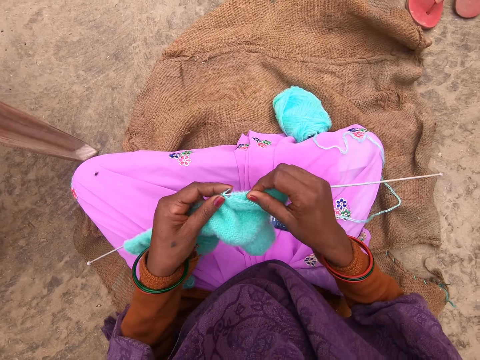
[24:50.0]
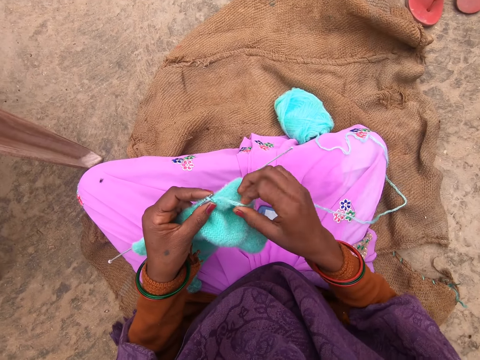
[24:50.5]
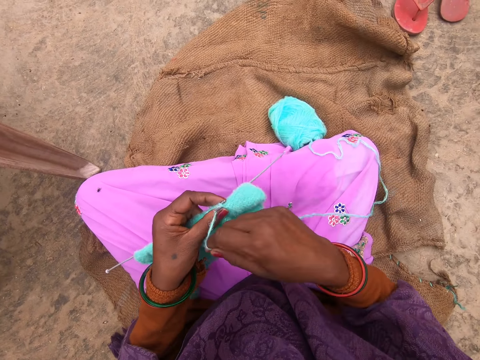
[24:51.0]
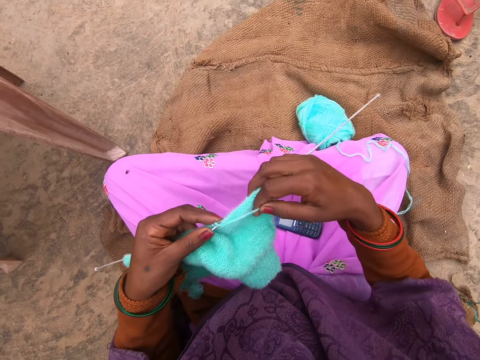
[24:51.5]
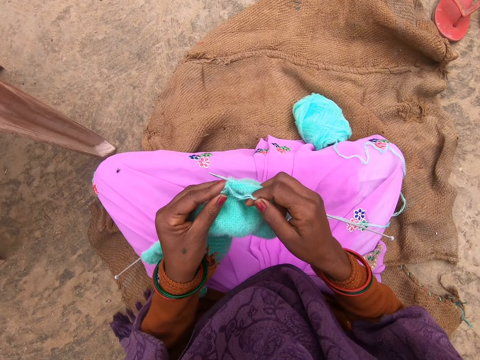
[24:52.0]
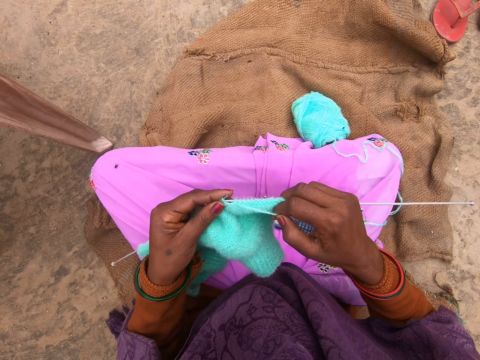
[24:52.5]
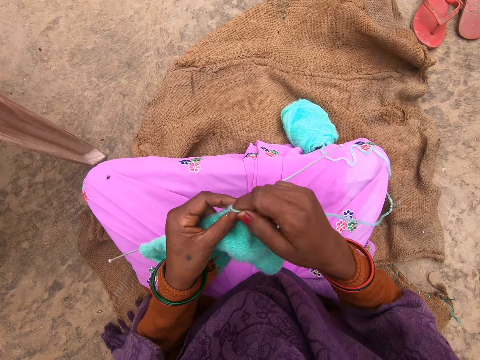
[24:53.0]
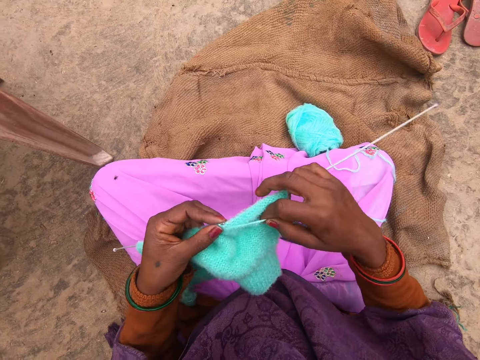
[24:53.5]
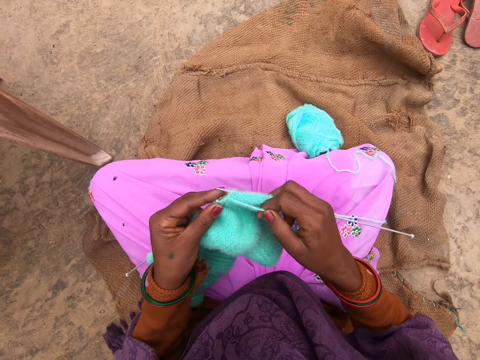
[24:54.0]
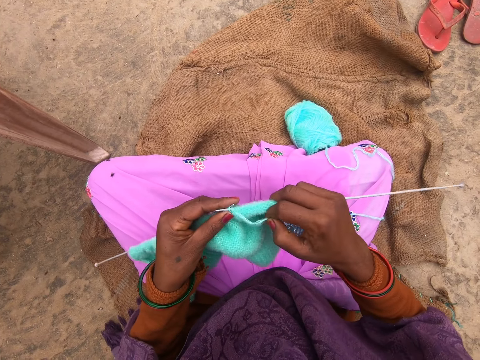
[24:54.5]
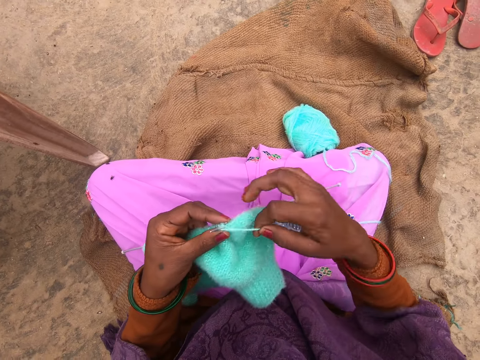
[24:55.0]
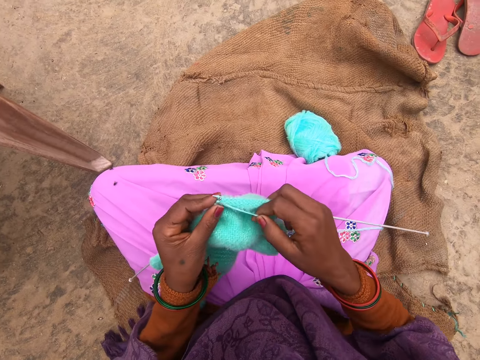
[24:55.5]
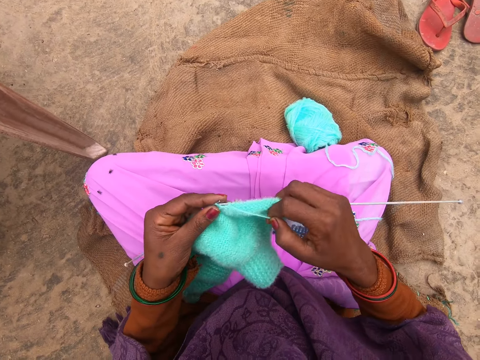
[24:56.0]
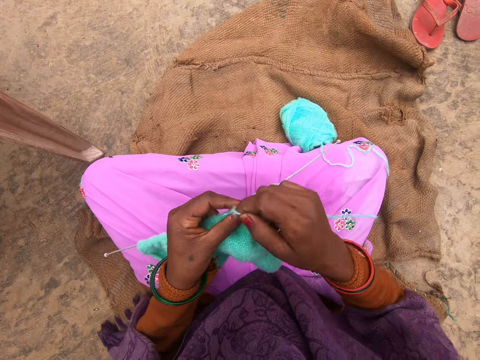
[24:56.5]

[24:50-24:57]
The camera wearer knits the thread with the knitting pin.

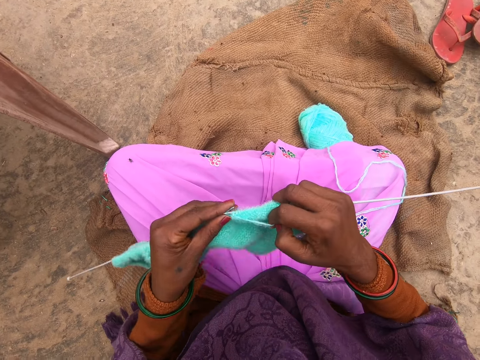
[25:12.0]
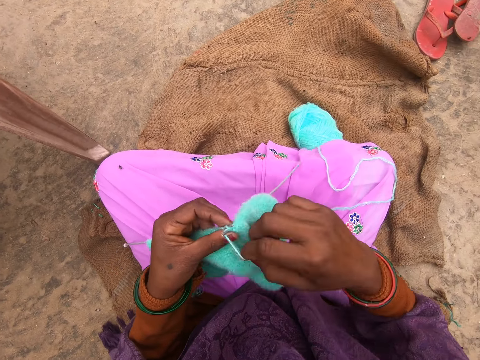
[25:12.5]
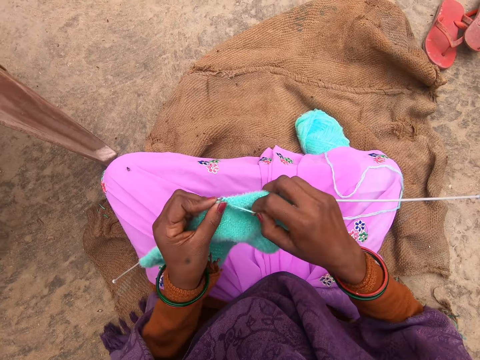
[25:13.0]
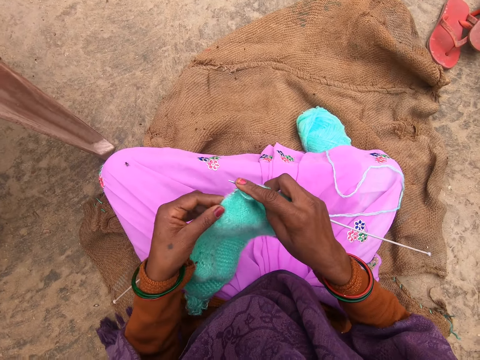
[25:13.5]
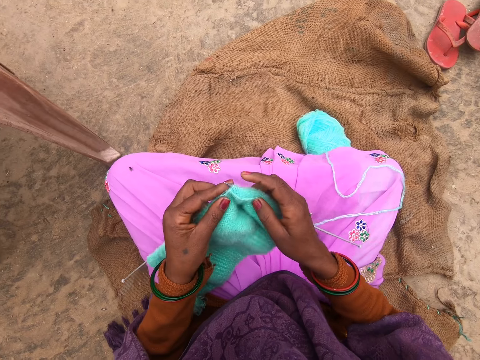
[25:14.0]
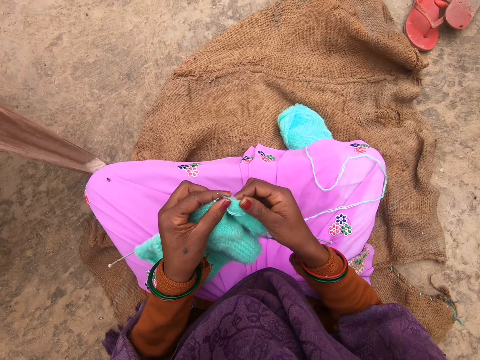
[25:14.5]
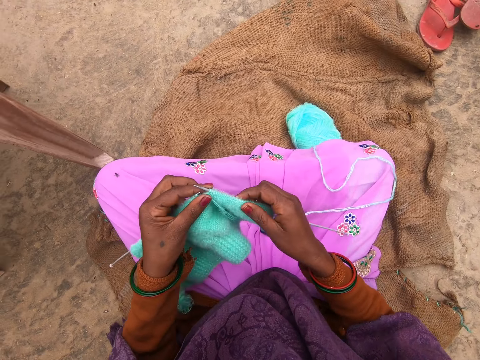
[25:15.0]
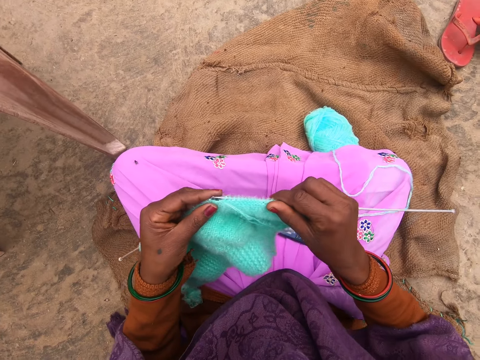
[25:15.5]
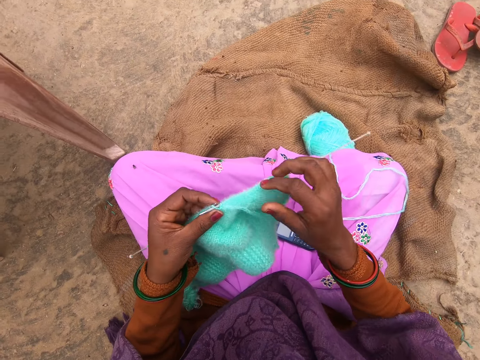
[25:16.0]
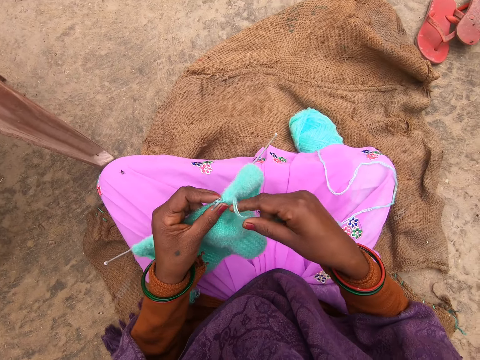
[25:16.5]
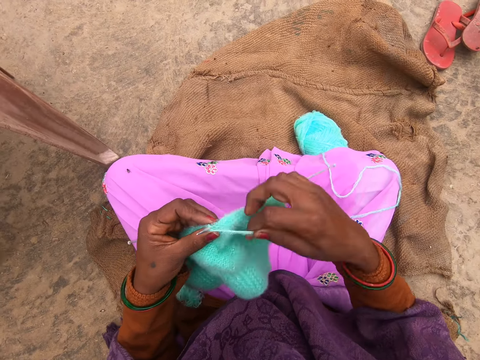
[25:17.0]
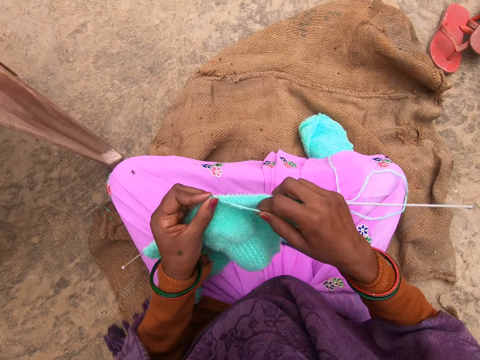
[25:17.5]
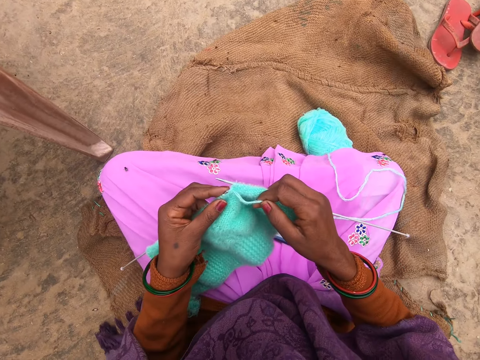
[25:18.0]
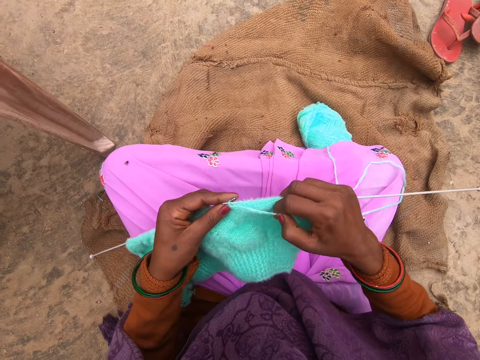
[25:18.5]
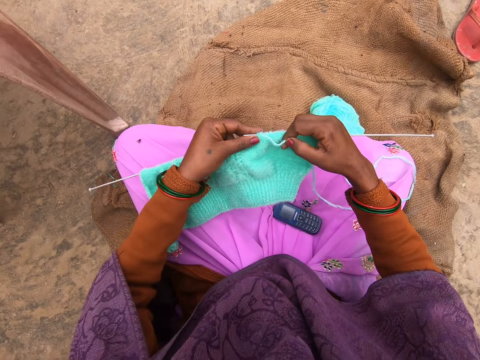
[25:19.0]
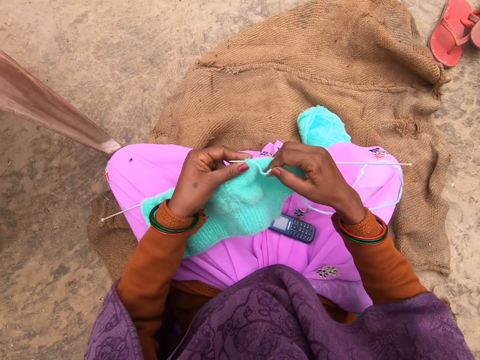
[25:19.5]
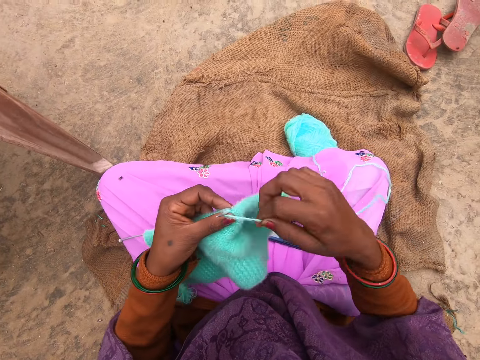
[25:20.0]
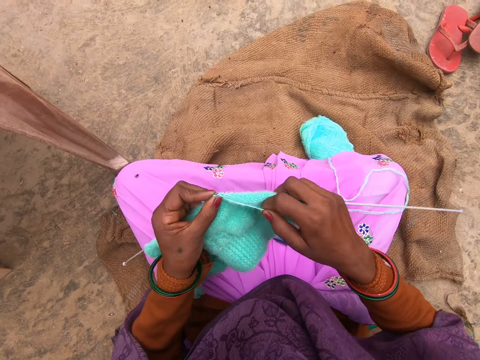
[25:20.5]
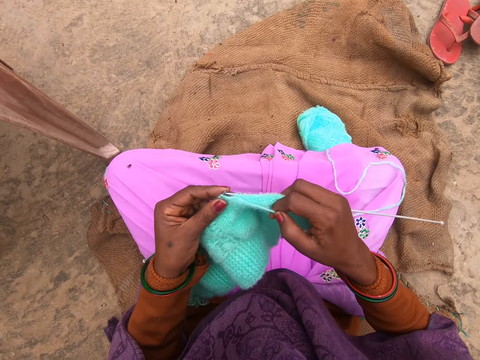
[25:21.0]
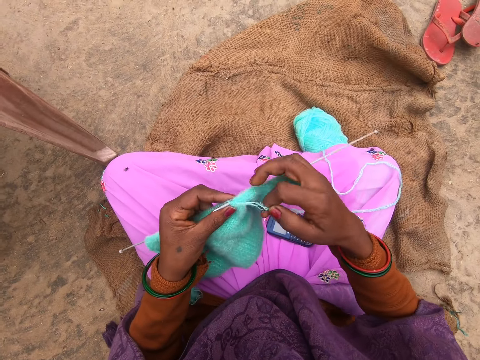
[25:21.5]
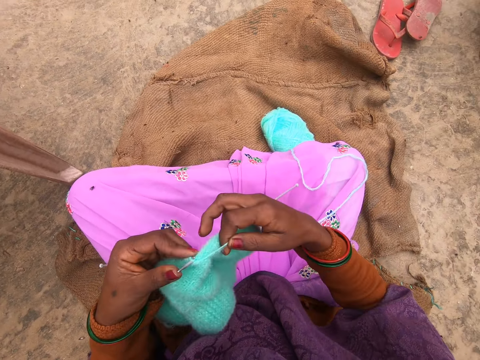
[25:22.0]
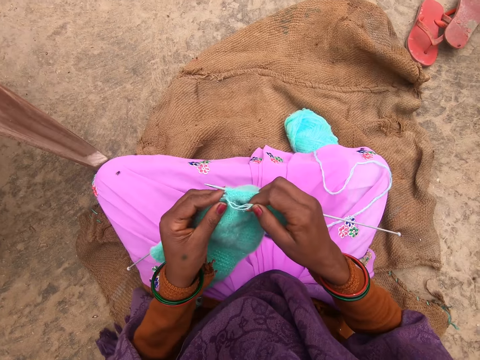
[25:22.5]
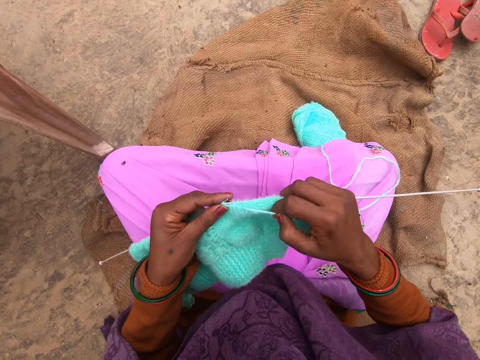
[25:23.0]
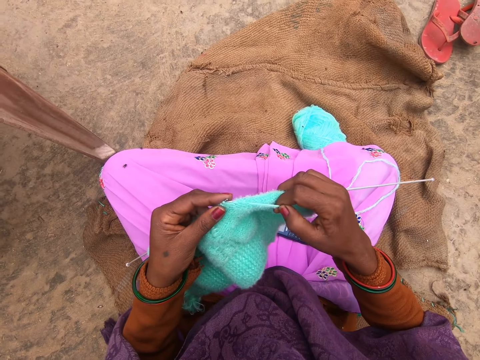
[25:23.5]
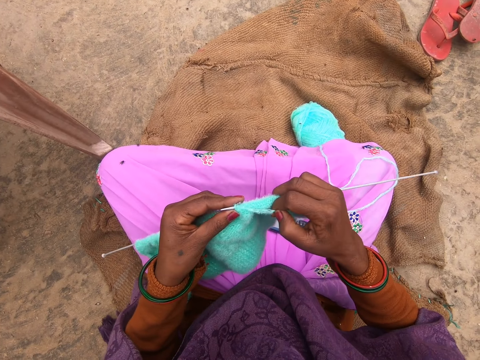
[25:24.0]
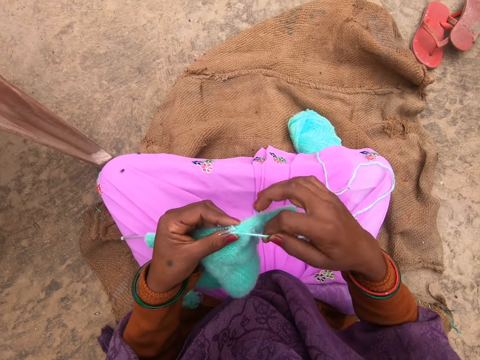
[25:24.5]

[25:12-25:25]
The camera wearer adjusts a fabric on a knitting needle. They knit the fabric. They stretch the hands. They knit the fabric.

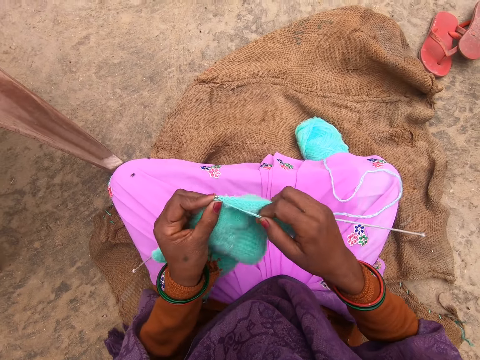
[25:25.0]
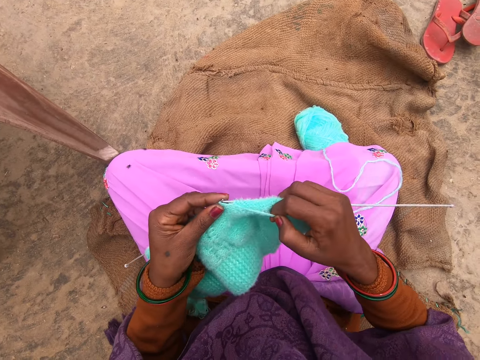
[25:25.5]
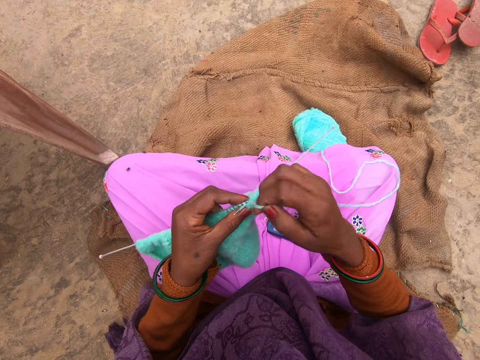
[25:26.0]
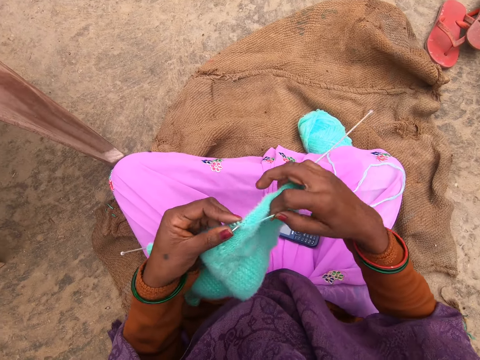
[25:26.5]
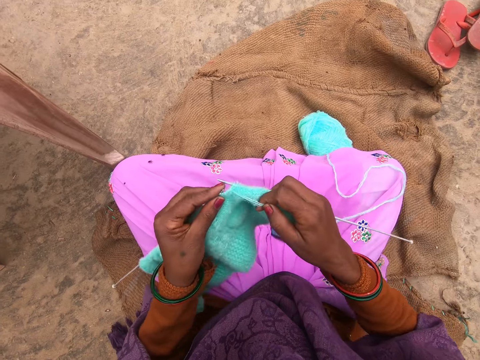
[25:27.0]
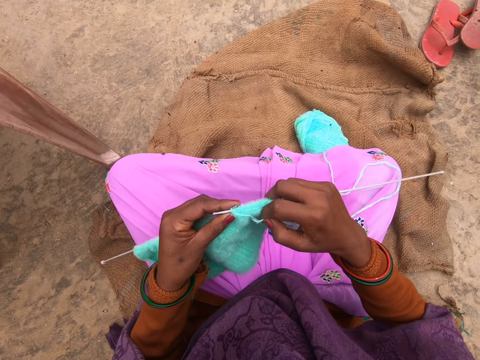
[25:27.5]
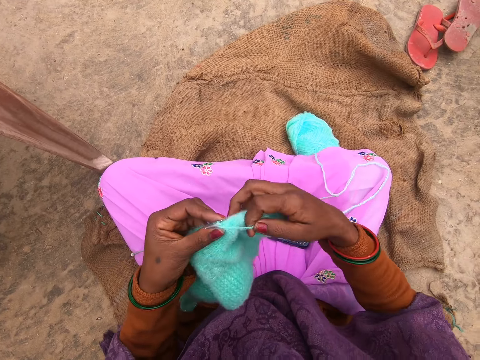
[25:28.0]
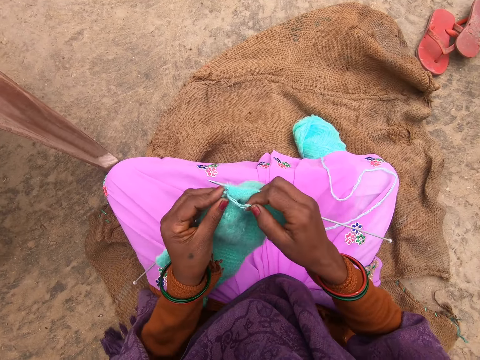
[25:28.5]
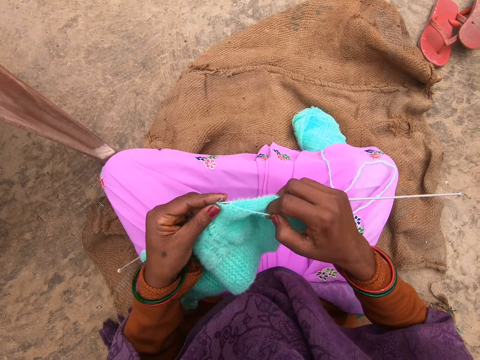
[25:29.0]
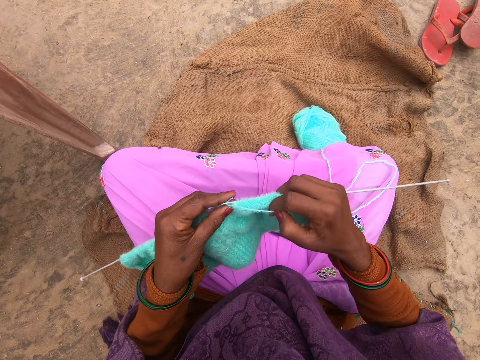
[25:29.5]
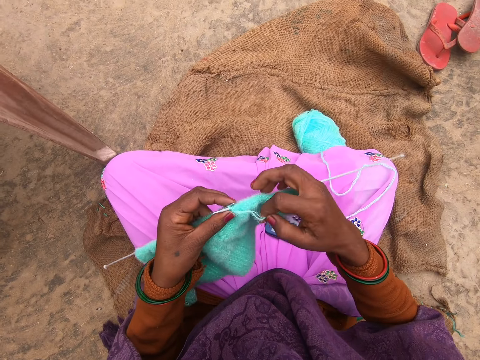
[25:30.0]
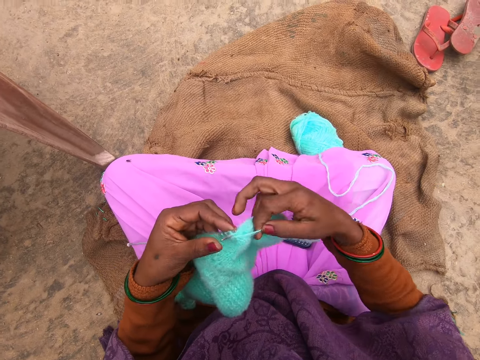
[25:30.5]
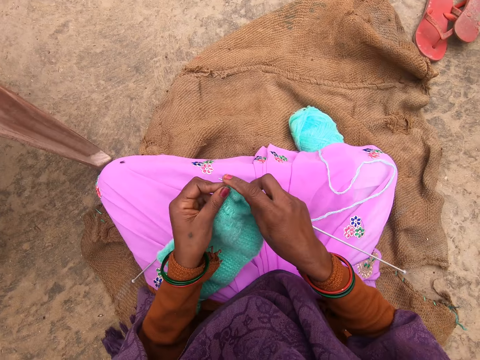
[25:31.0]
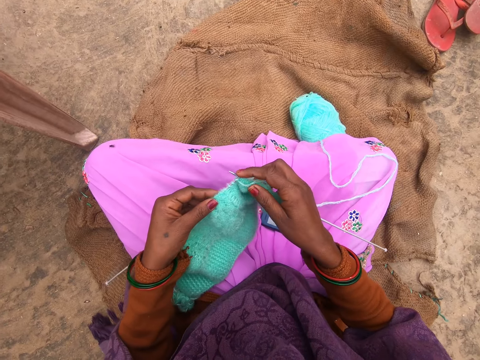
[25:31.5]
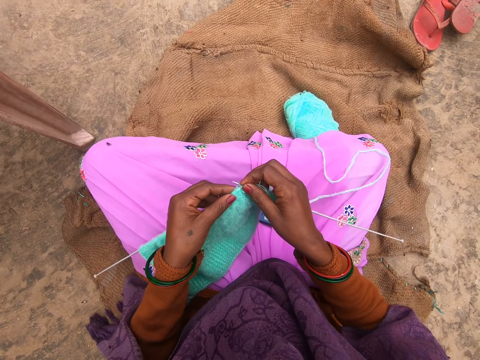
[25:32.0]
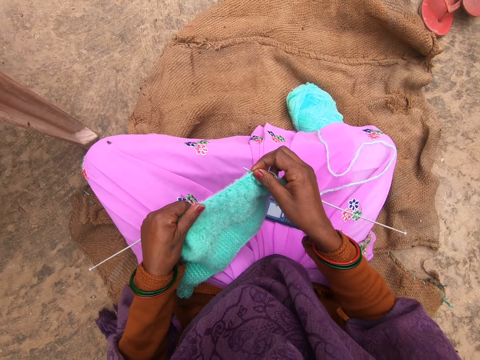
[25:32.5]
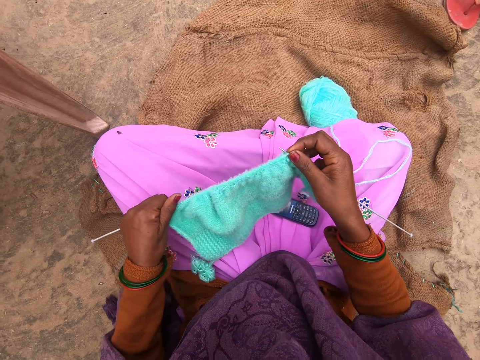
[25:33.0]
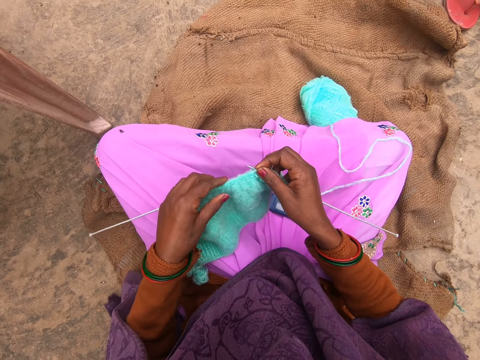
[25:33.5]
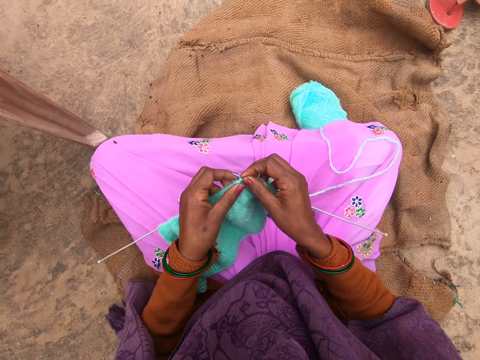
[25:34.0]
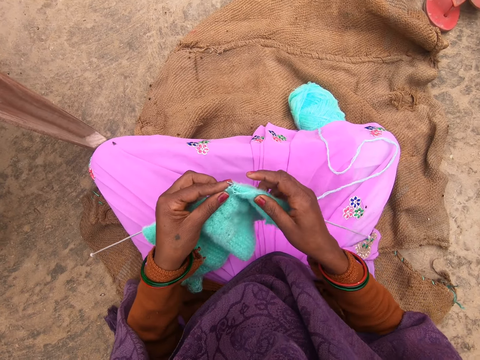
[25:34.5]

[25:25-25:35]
The camera wearer adjusts a fabric on a knitting needle.
